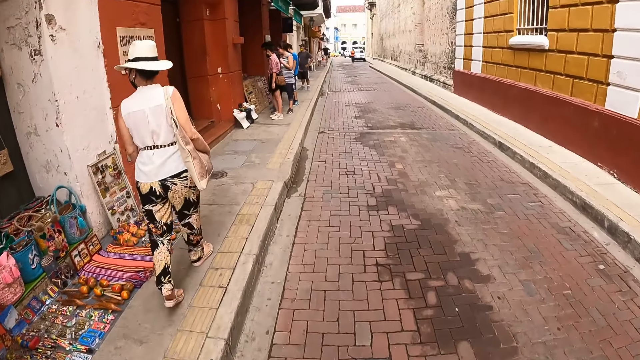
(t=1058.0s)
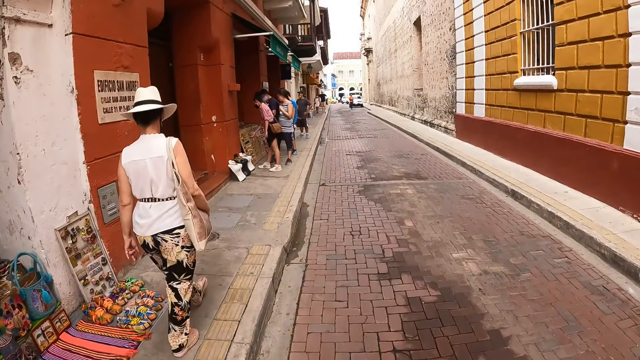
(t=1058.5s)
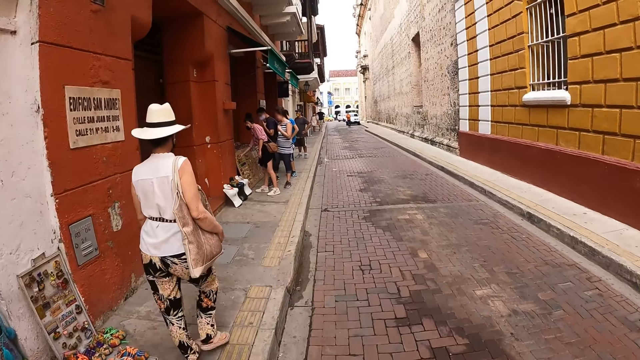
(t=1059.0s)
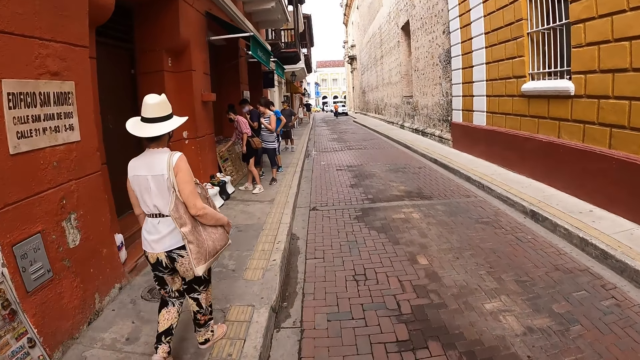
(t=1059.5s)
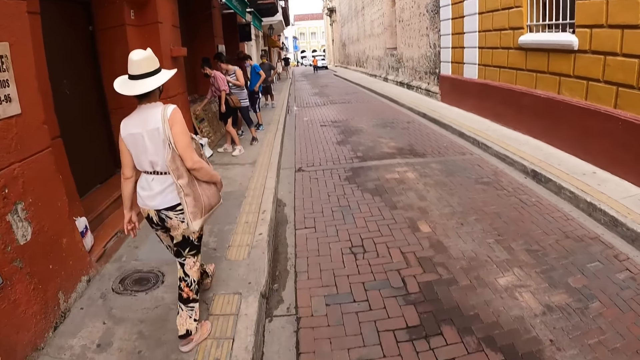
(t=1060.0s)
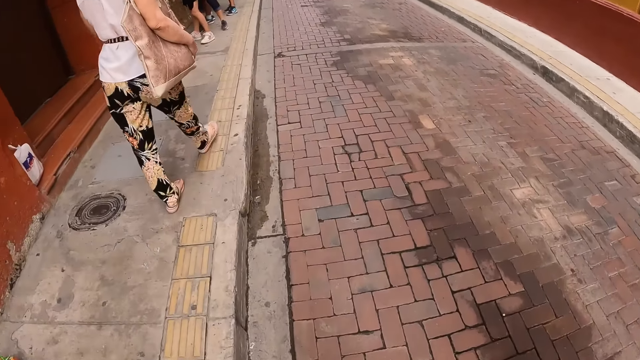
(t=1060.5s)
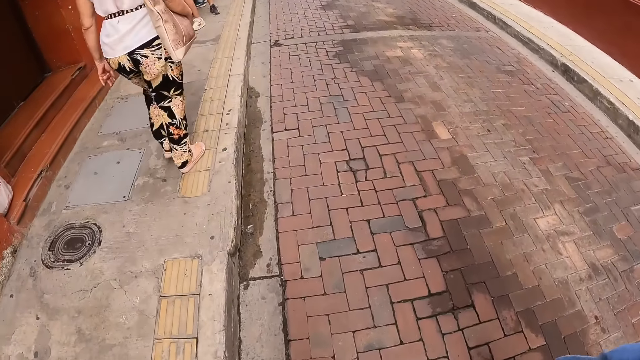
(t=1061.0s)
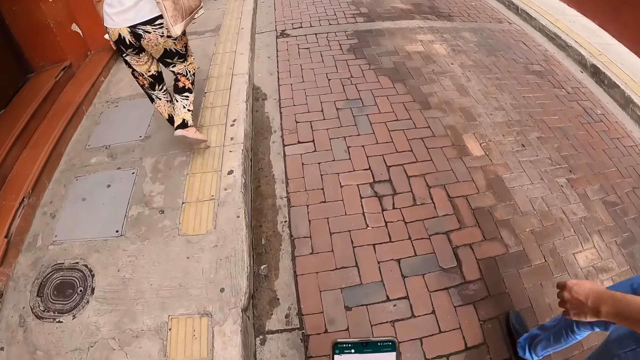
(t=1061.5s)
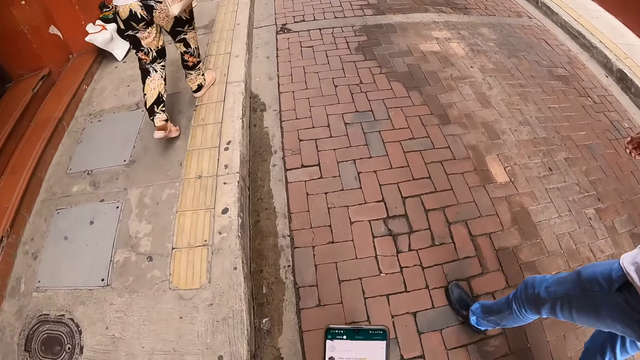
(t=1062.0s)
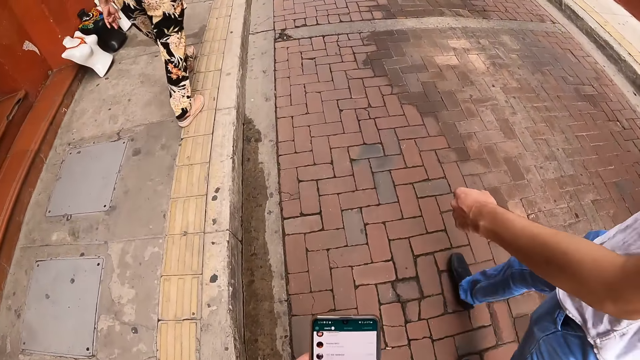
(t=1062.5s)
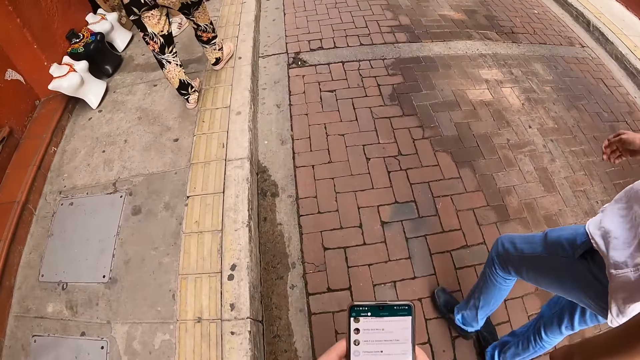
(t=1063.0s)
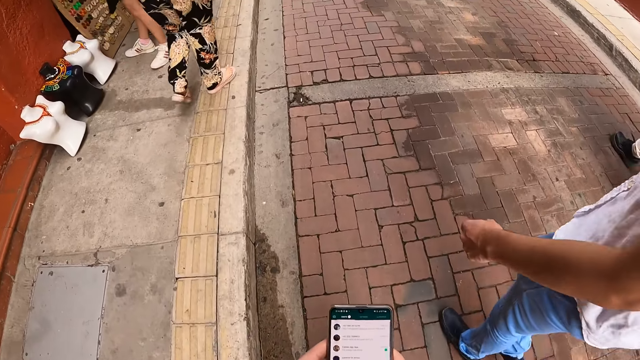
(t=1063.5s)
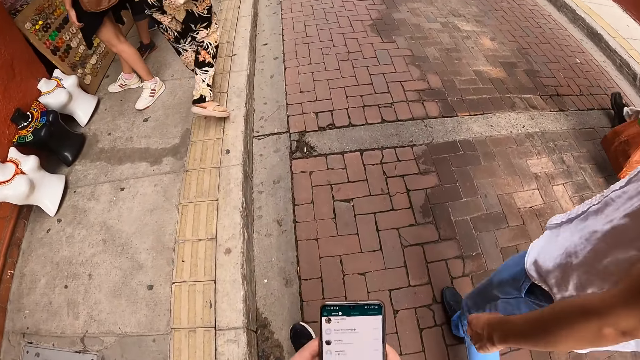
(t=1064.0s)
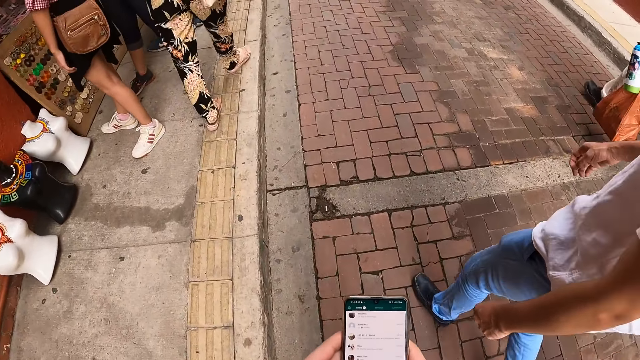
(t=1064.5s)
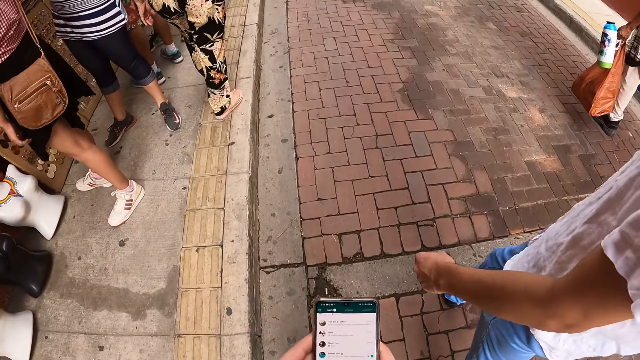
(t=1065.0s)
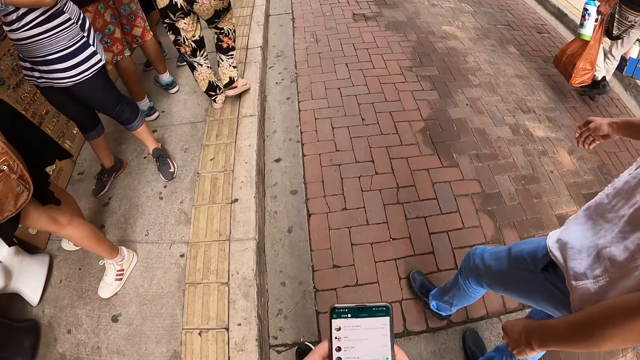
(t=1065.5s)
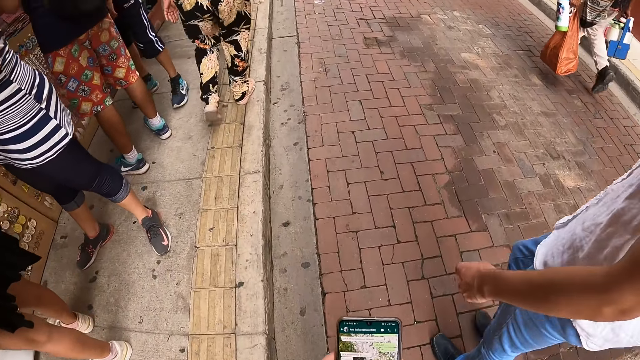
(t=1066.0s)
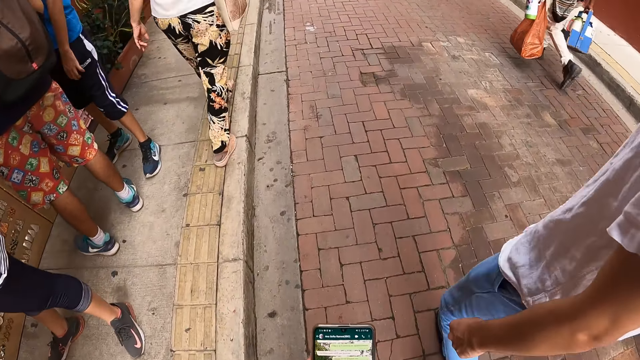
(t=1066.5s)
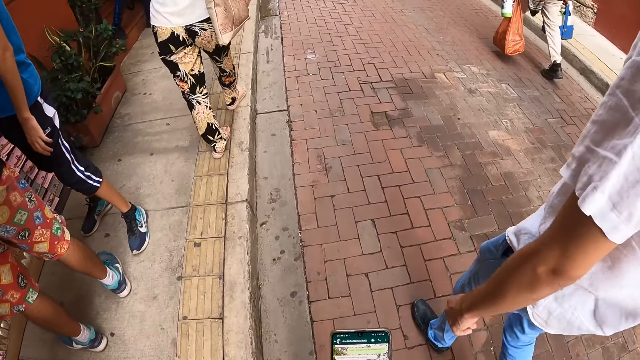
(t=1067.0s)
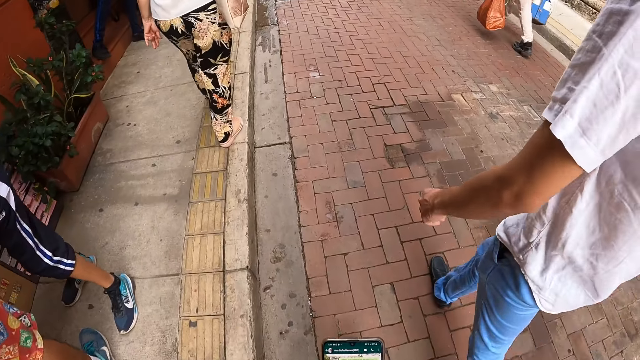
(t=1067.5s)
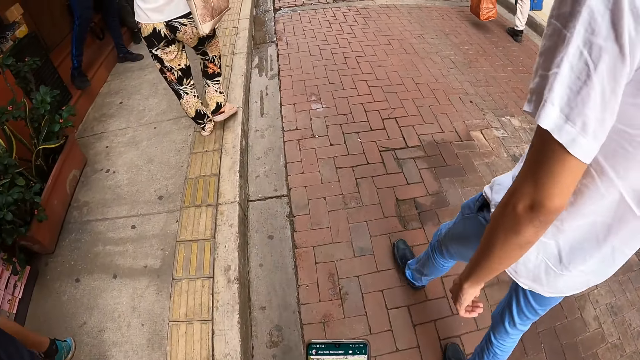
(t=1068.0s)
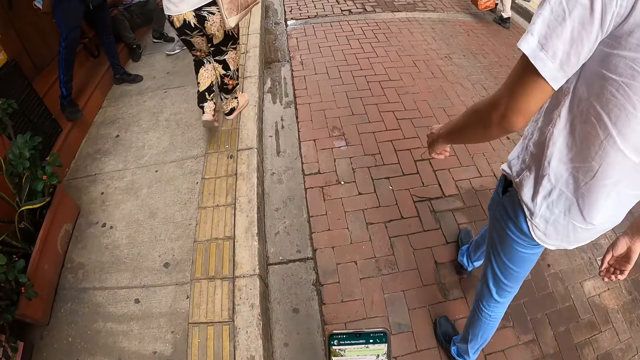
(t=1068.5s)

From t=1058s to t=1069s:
The camera wearer scrolls the phone.

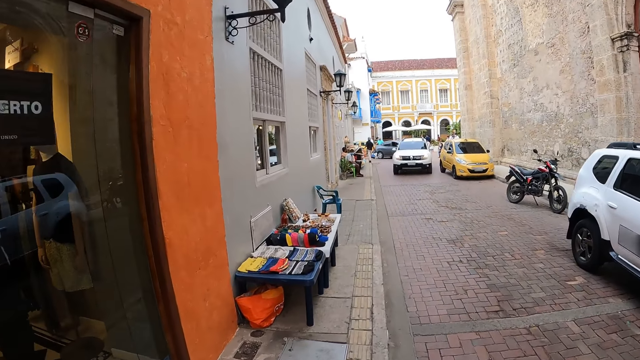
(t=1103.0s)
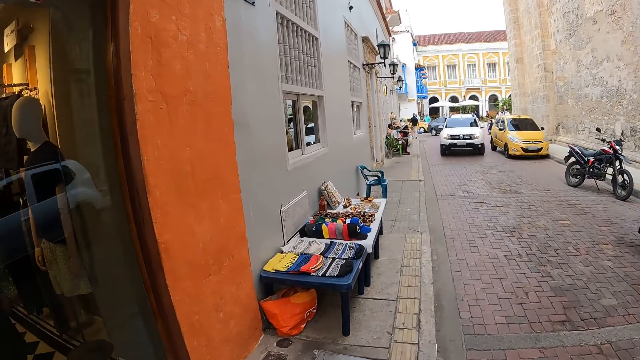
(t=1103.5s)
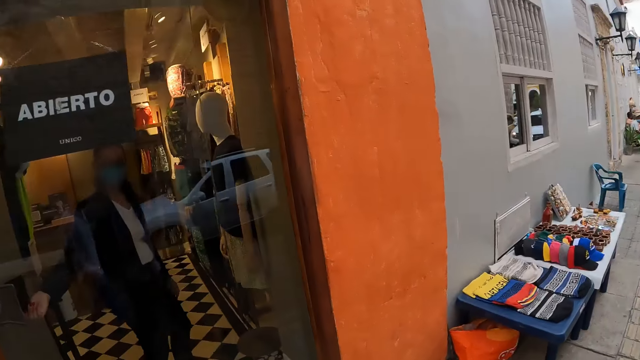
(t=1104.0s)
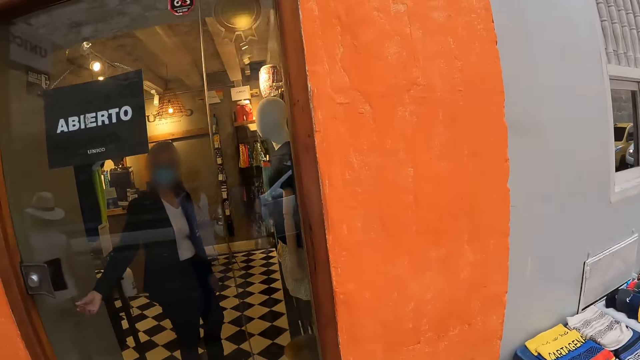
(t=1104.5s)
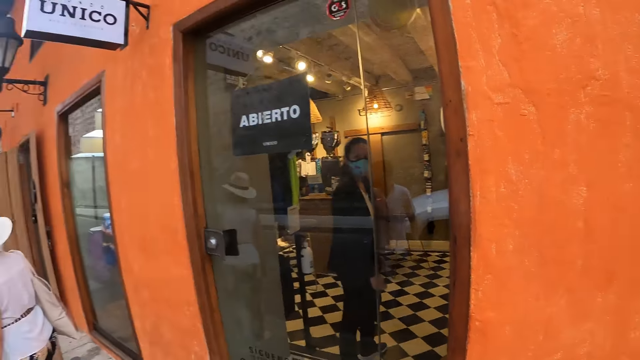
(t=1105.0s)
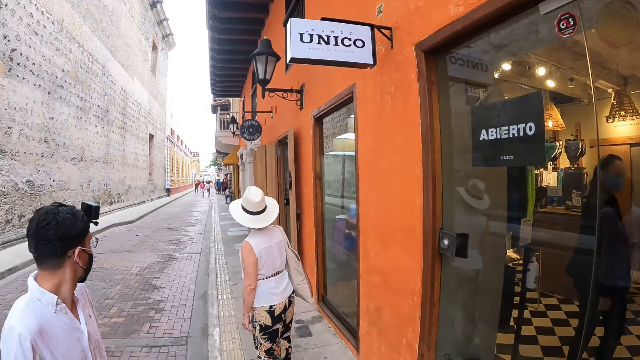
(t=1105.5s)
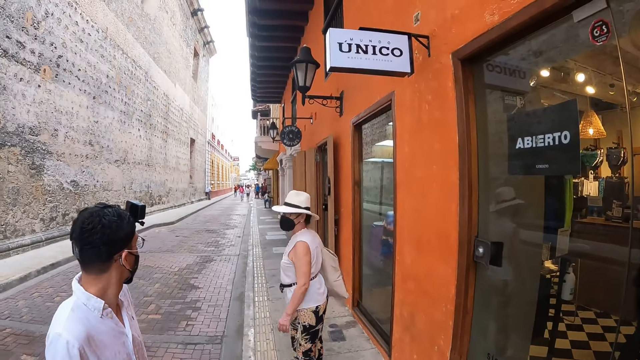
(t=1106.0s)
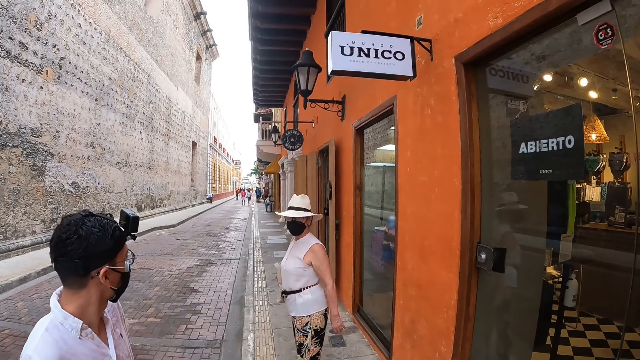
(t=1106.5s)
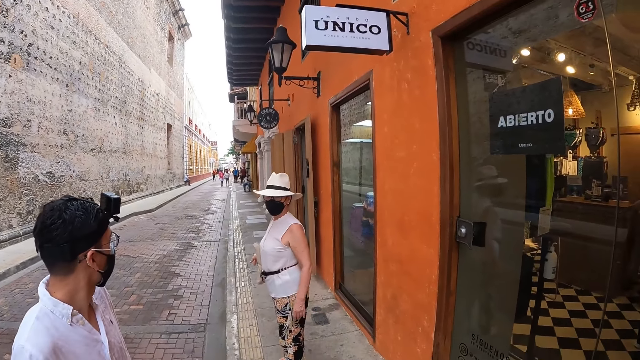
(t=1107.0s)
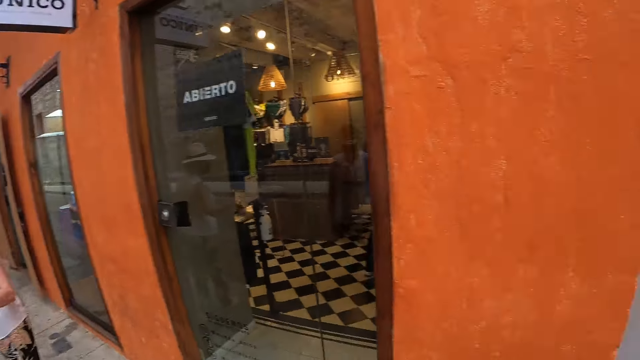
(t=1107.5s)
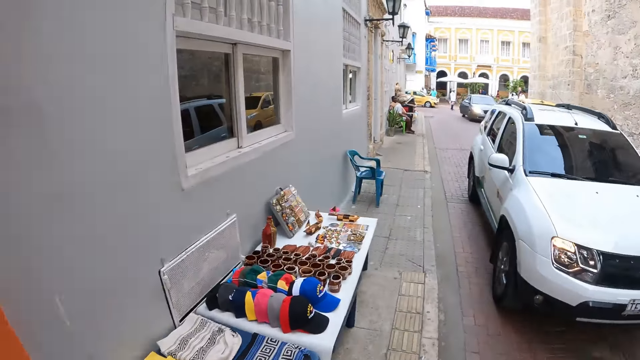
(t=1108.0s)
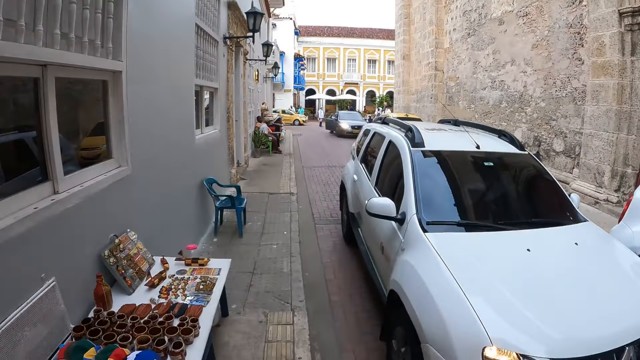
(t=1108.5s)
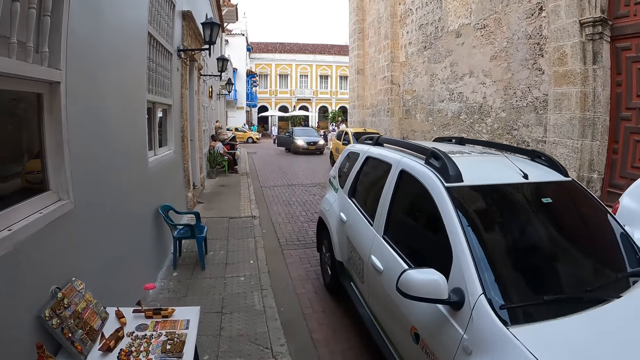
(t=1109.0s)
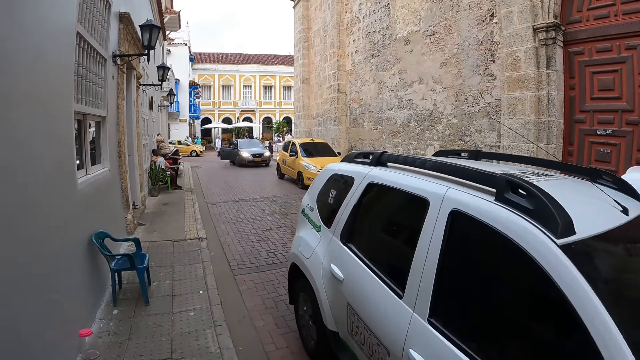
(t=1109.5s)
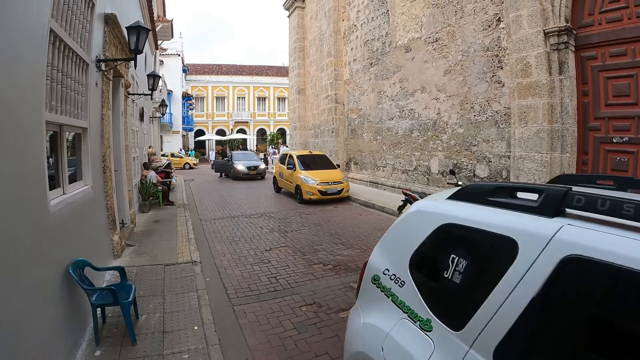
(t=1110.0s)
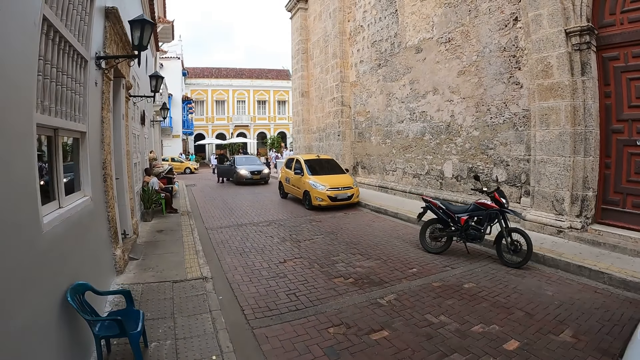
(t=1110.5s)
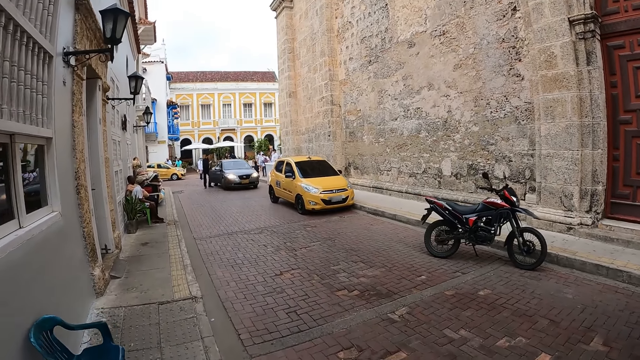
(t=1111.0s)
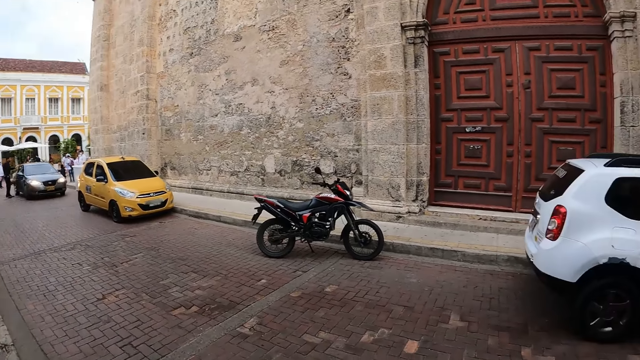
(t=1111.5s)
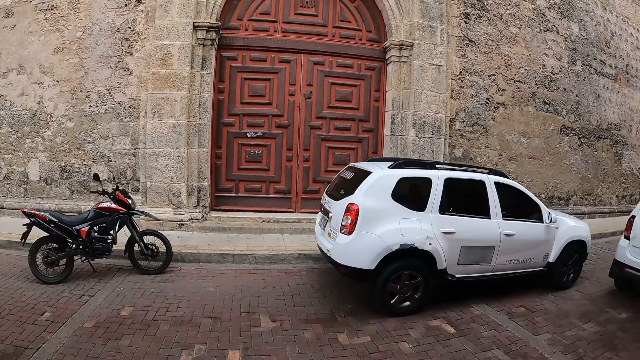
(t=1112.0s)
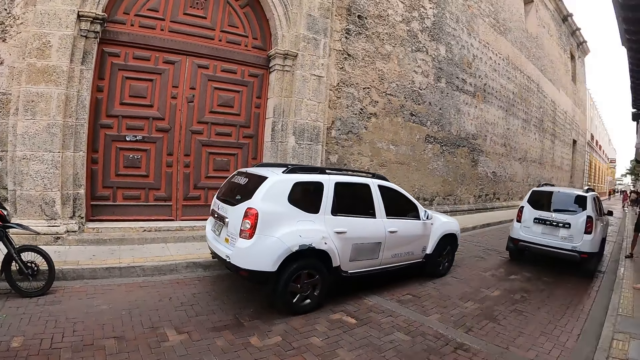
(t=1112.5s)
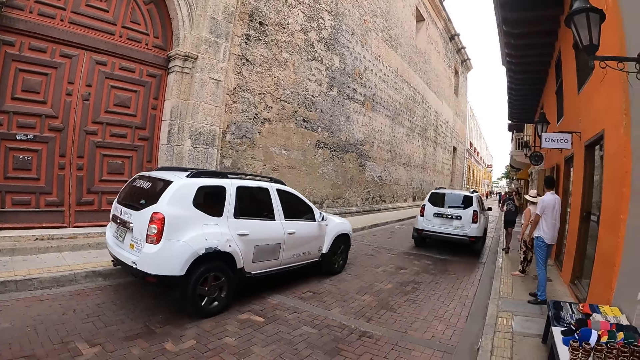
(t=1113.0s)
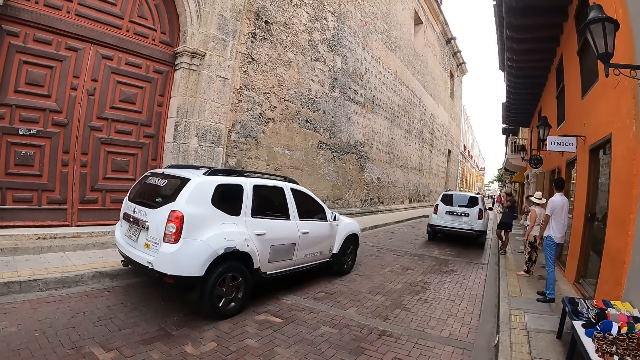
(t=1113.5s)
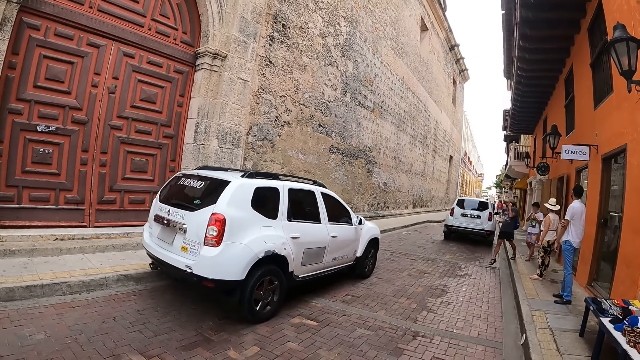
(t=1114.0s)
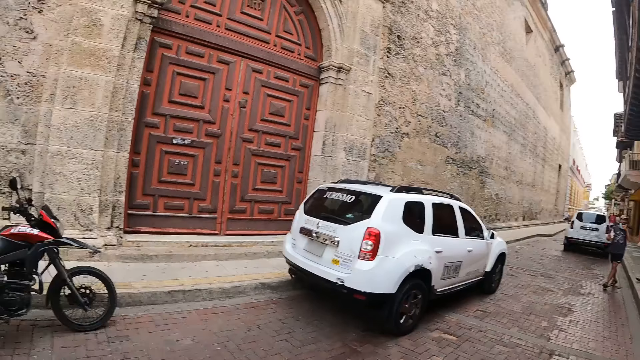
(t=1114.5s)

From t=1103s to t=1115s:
A woman closes a door with her right hand. The camera wearer turns around and walks on the sidewalk. A white car drives past the camera wearer on the road. The camera wearer looks around.
